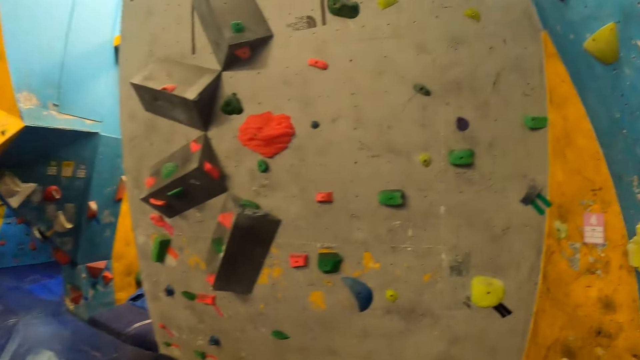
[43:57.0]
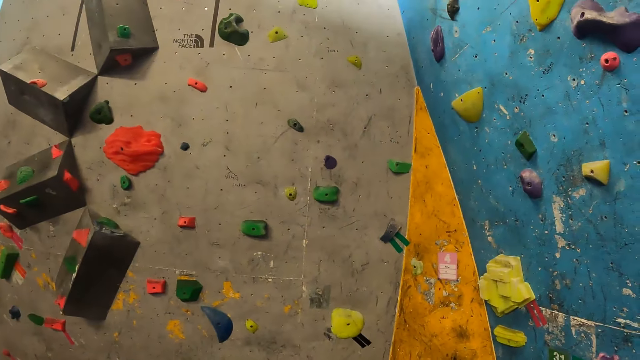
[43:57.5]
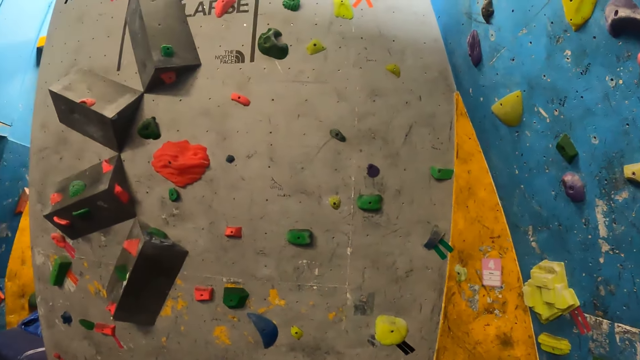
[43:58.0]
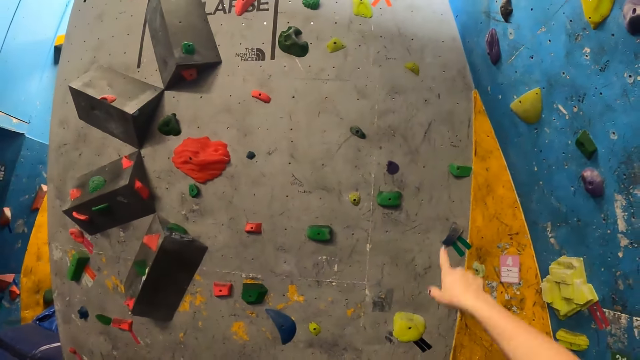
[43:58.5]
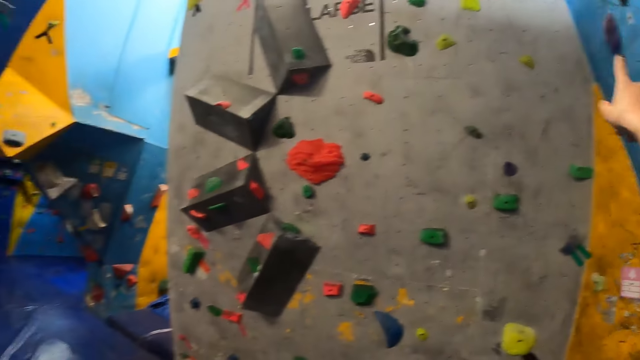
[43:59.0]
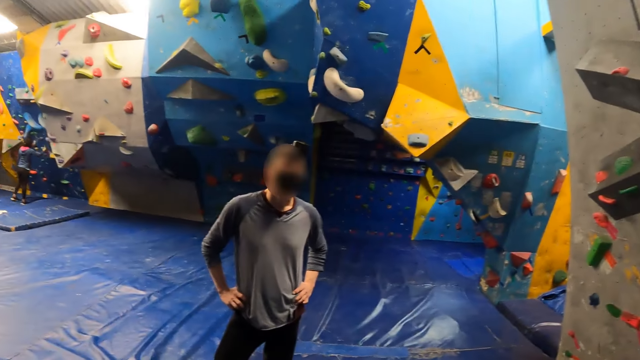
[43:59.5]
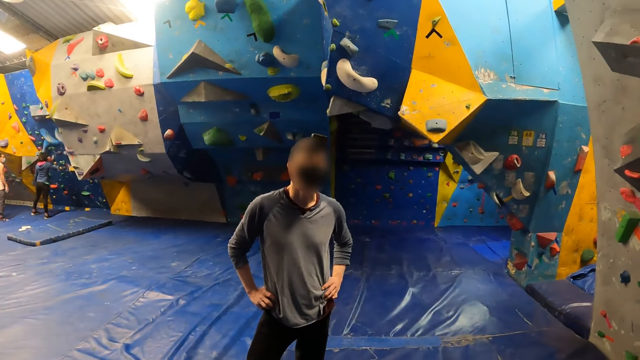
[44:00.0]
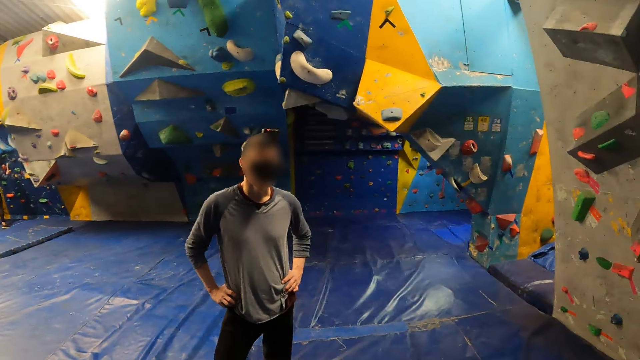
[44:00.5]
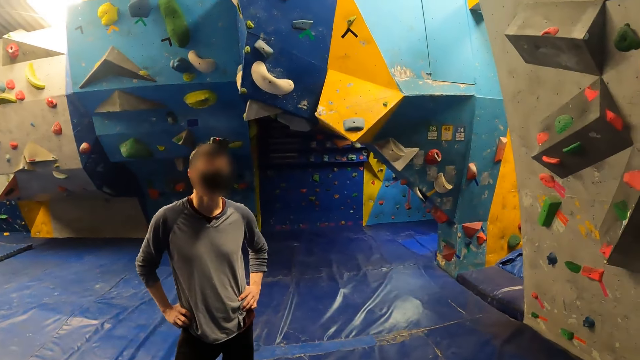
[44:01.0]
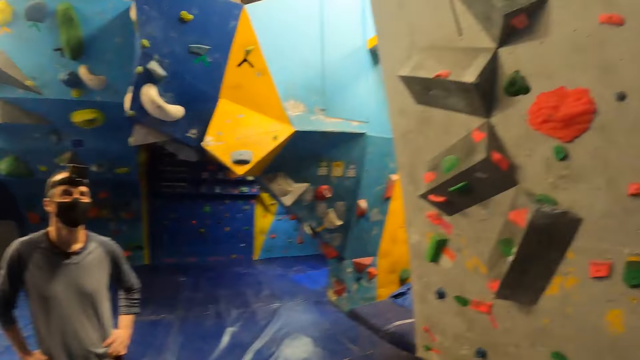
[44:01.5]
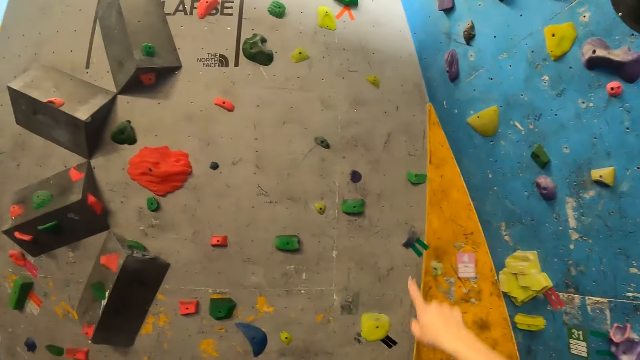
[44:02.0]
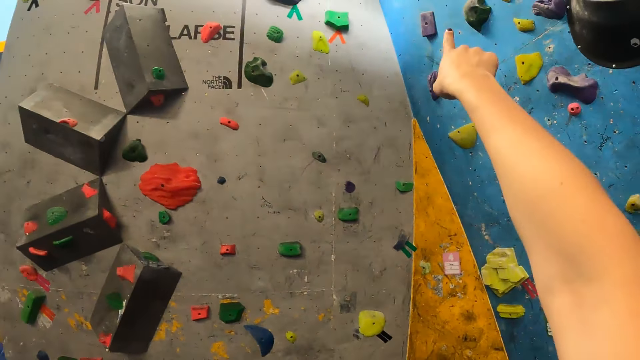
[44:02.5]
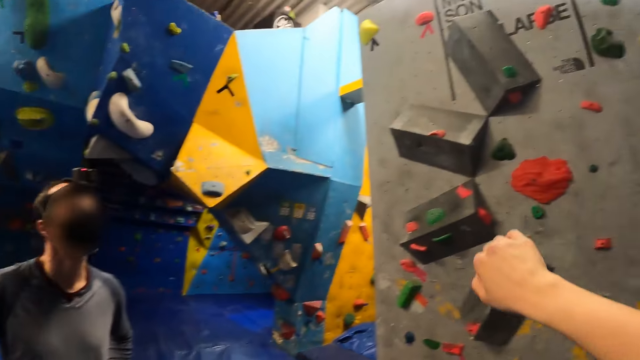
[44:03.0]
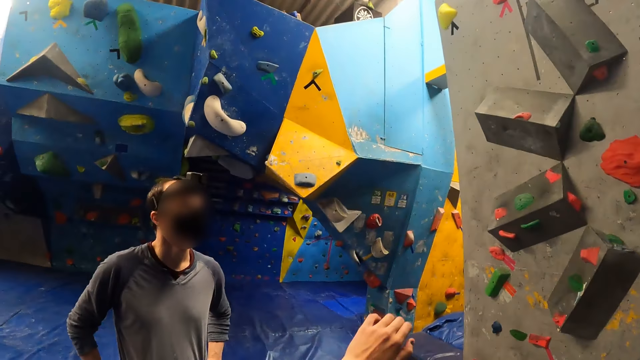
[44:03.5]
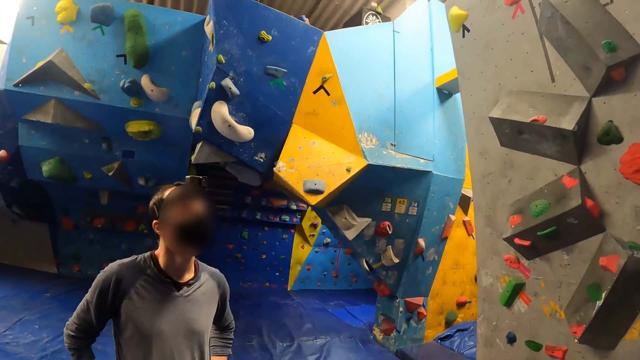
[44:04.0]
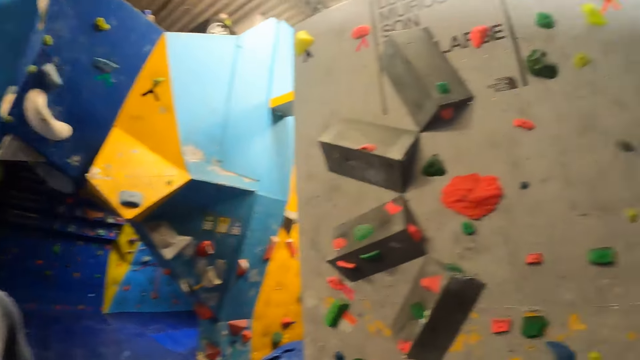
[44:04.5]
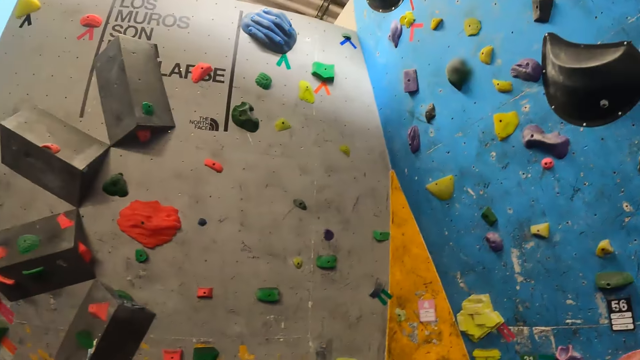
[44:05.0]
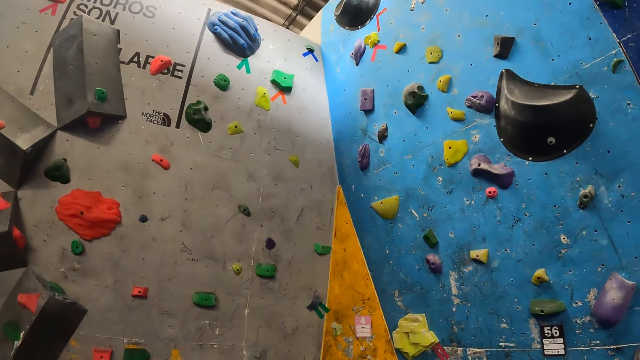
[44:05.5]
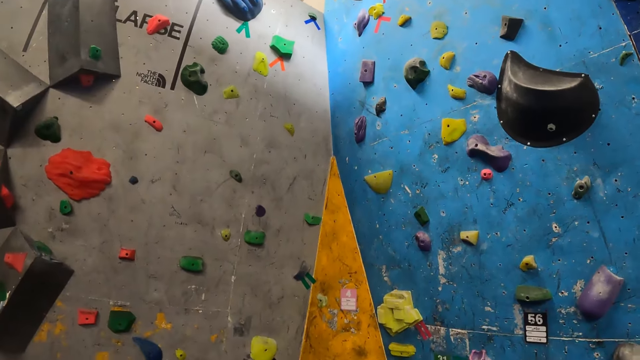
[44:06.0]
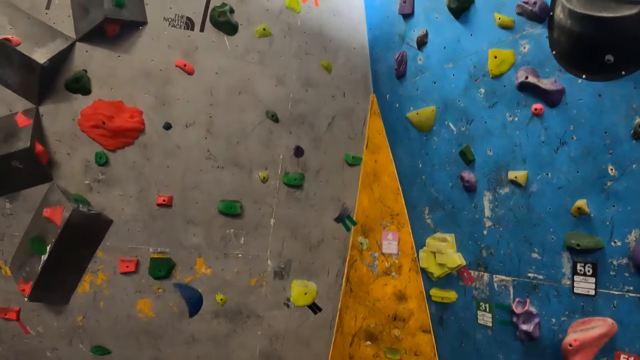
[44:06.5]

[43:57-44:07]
The camera wearer points her right hand to the bouldering wall. She moves hands. She interacts with the man. She points her right hand to the bouldering wall. She drops her left hand.

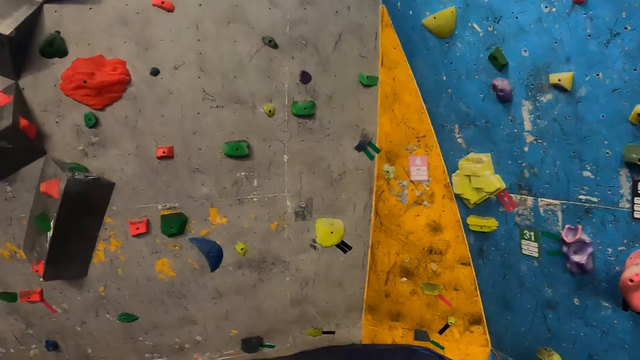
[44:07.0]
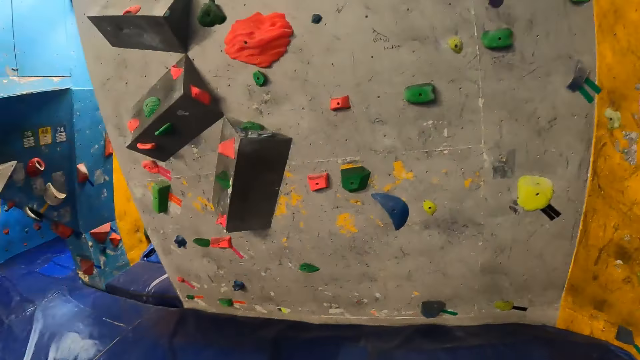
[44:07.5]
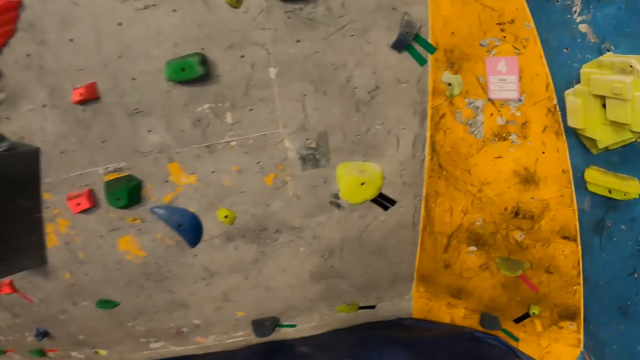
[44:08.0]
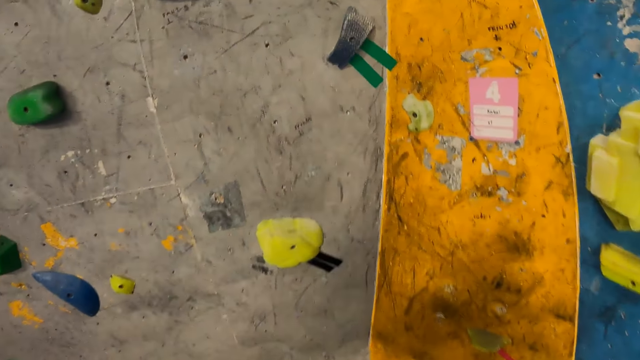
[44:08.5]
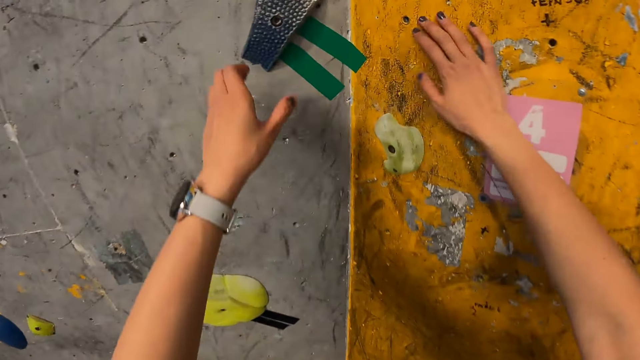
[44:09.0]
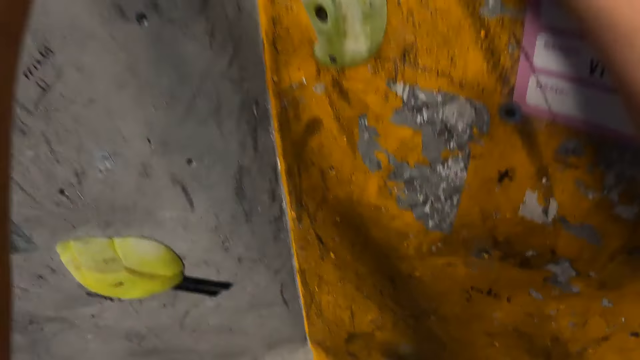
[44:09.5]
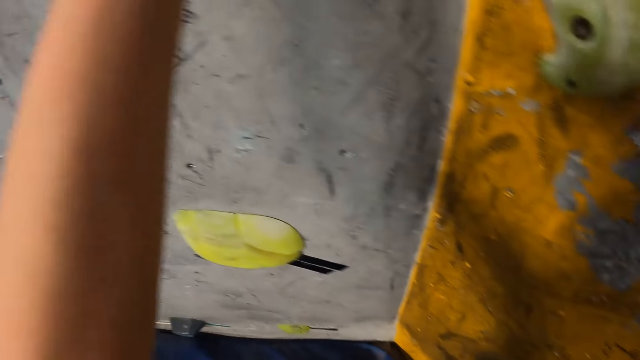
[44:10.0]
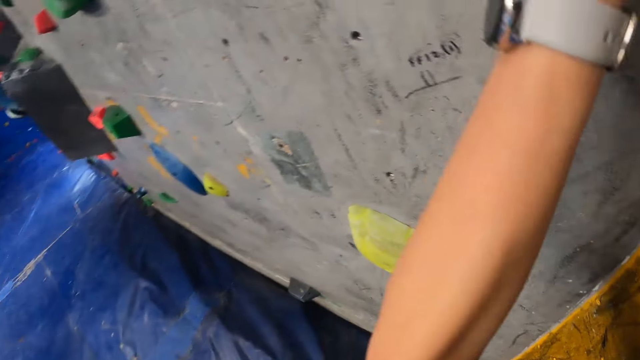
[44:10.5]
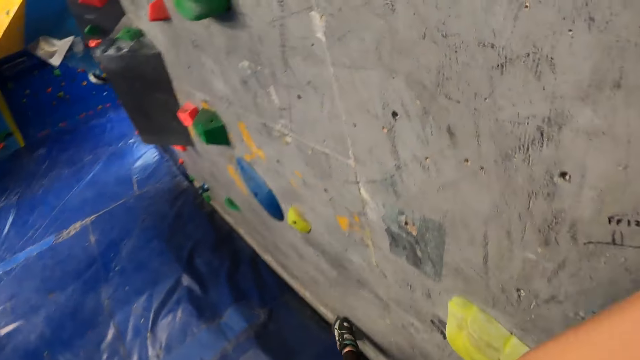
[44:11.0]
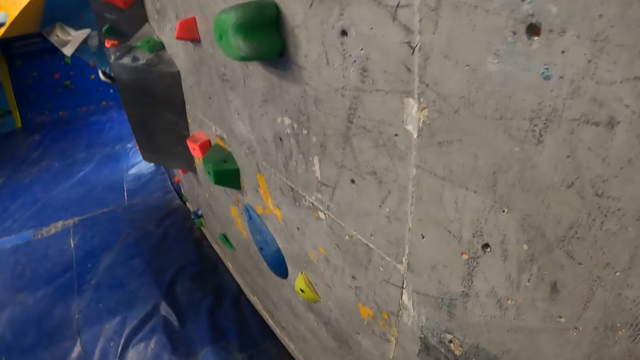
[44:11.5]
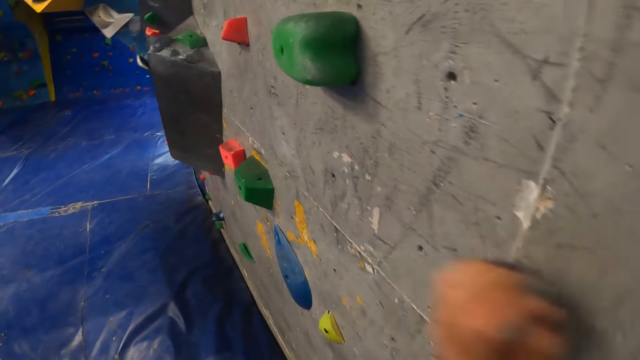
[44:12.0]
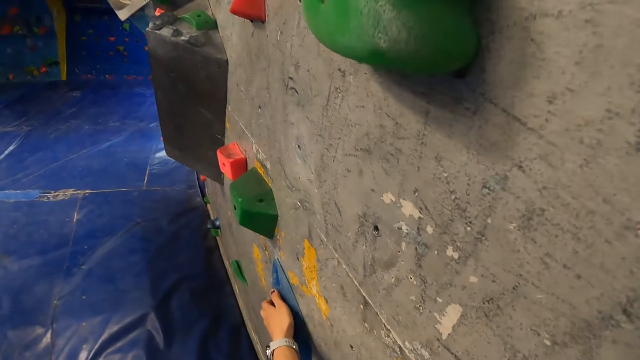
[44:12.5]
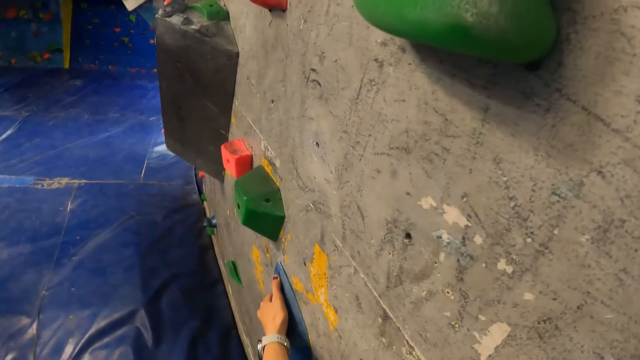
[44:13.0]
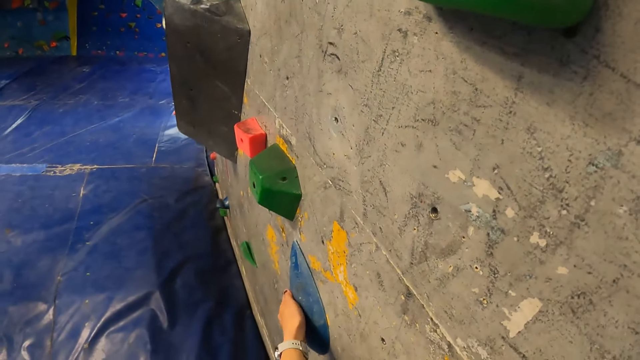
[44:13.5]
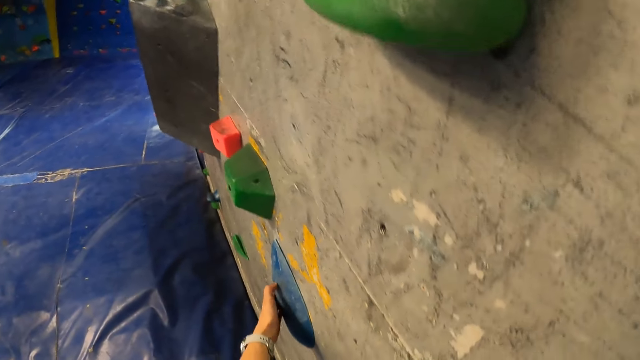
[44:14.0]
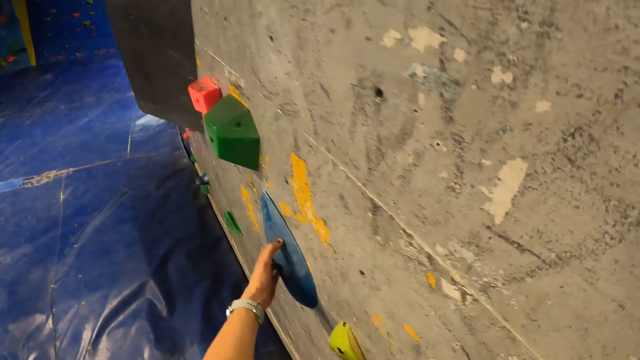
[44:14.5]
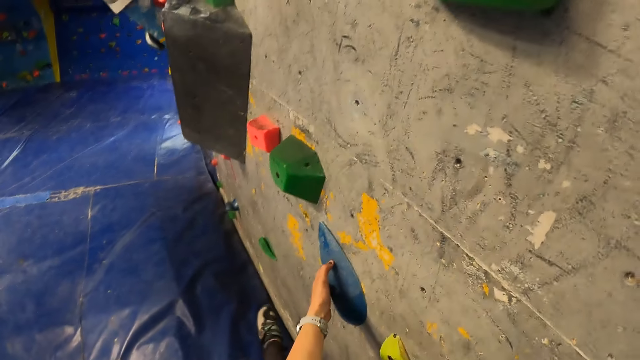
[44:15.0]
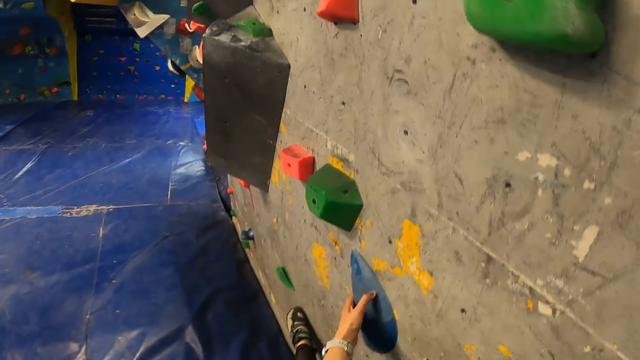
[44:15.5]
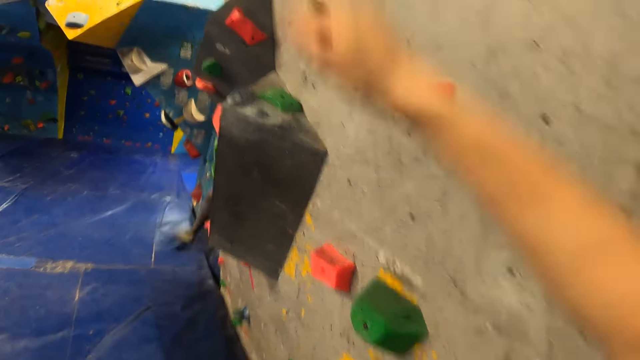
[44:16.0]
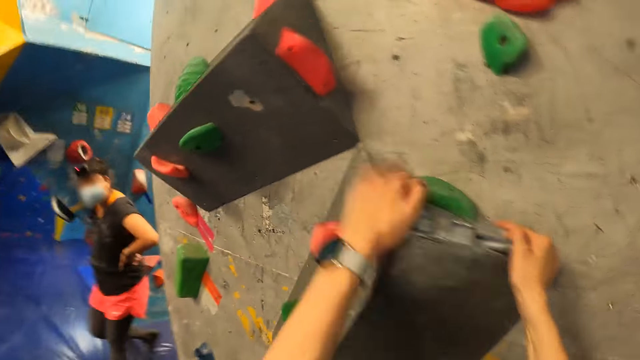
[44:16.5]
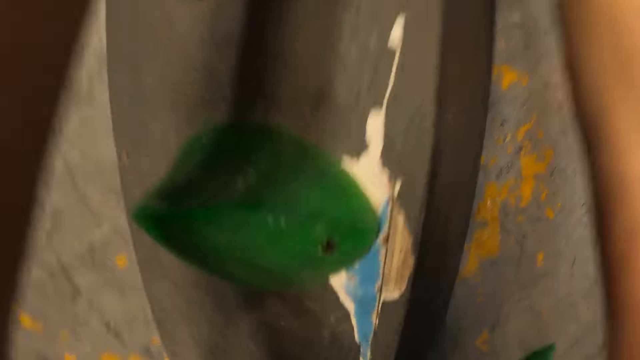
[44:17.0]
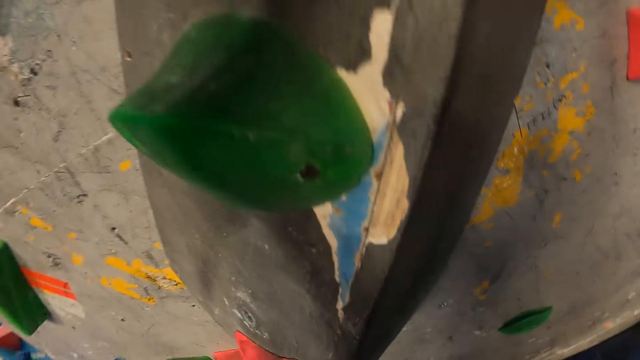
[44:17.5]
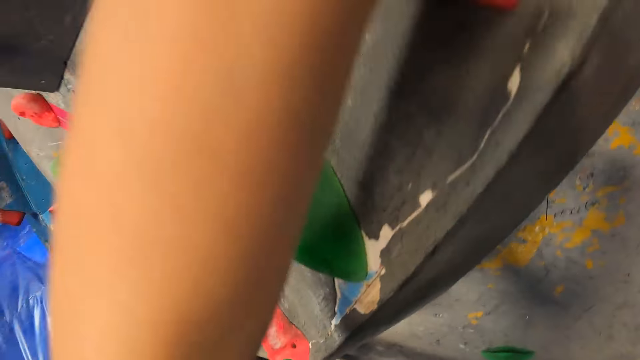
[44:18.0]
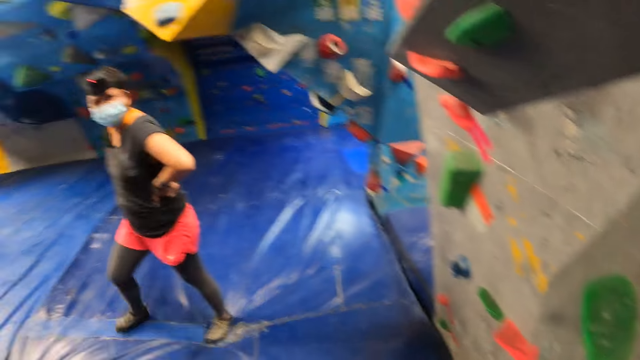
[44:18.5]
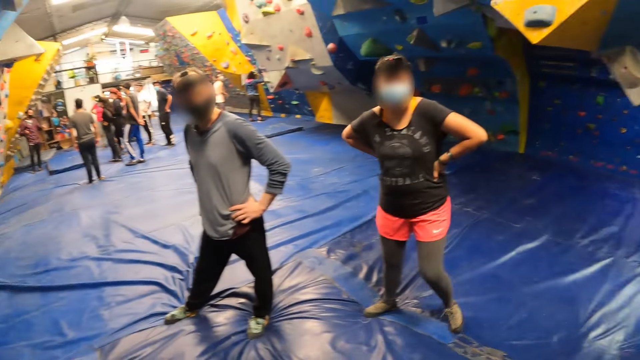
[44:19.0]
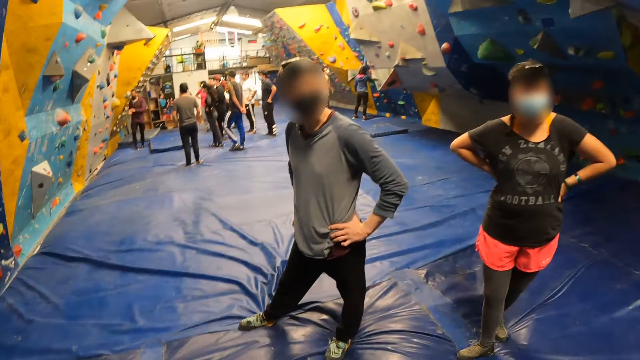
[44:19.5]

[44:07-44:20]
The camera wearer places her right hand on the bouldering wall. She places her left hand on the bouldering rock on the wall. She places her right hand on the bouldering rock on the wall. She places her left hand on the bouldering rock on the wall. She moves on the wall.
